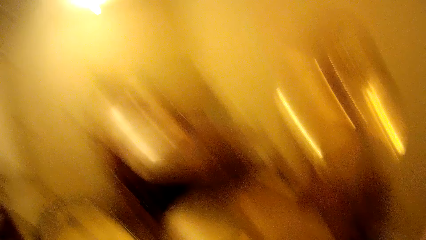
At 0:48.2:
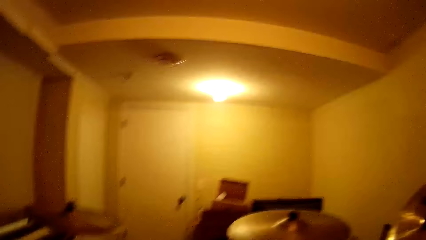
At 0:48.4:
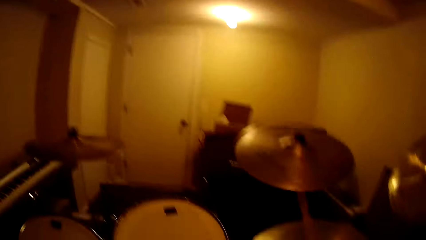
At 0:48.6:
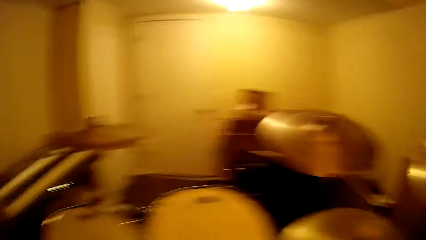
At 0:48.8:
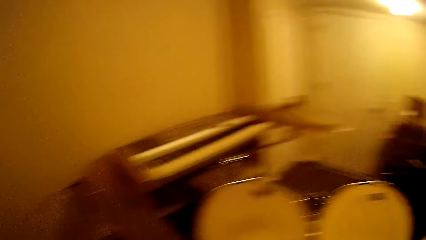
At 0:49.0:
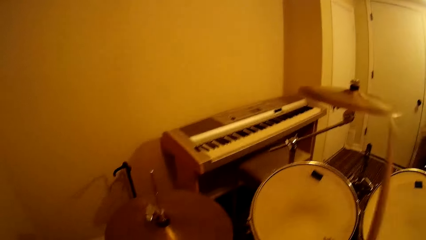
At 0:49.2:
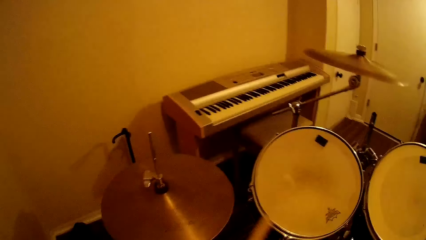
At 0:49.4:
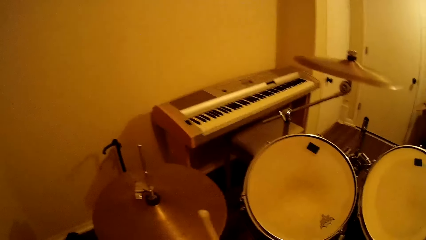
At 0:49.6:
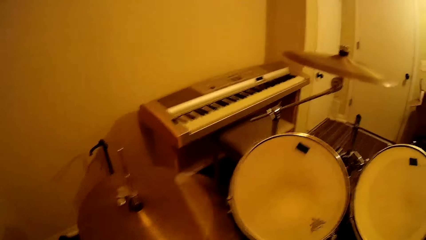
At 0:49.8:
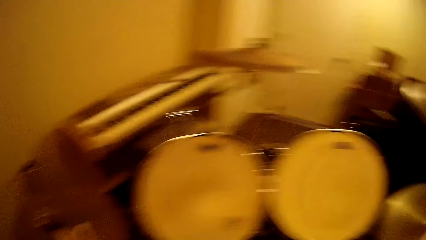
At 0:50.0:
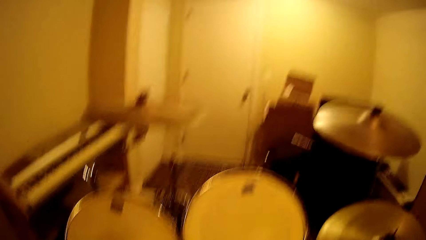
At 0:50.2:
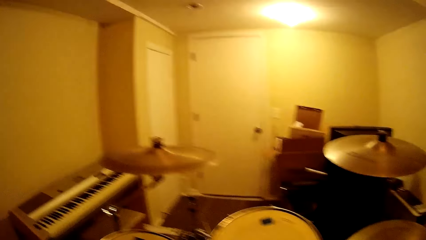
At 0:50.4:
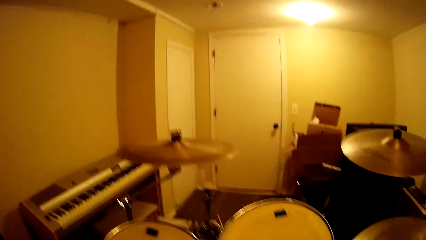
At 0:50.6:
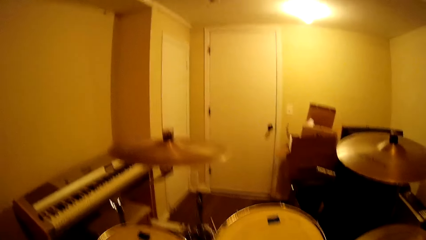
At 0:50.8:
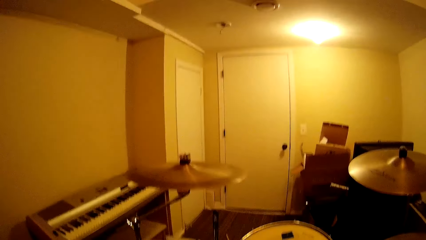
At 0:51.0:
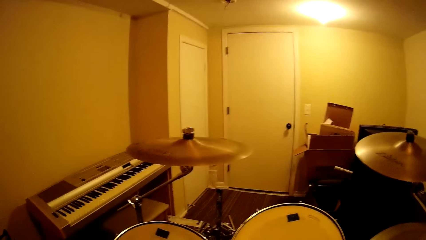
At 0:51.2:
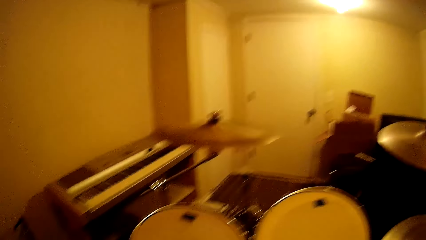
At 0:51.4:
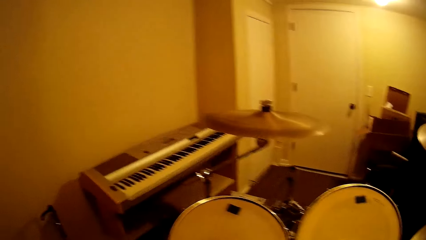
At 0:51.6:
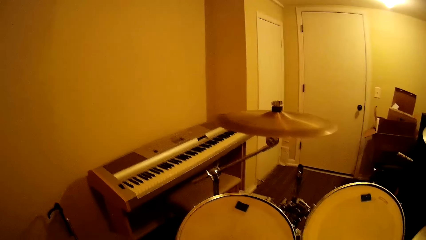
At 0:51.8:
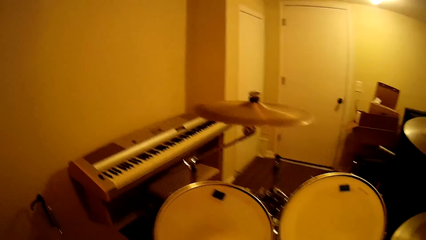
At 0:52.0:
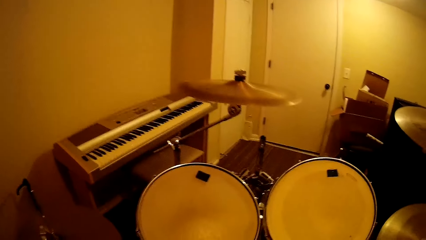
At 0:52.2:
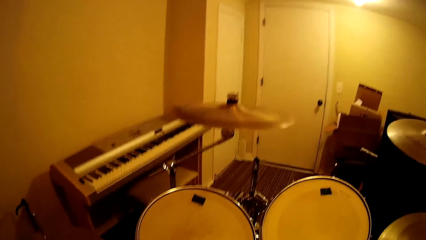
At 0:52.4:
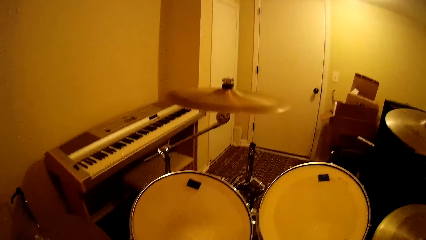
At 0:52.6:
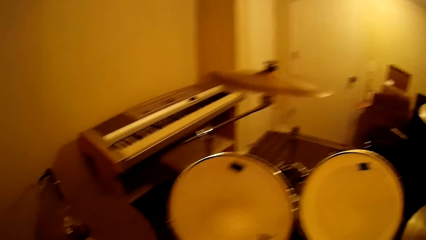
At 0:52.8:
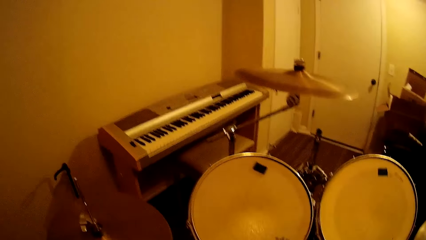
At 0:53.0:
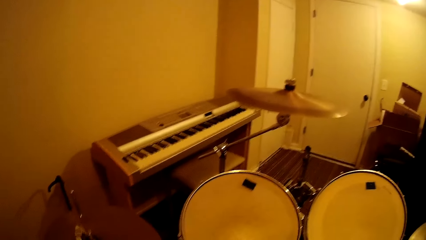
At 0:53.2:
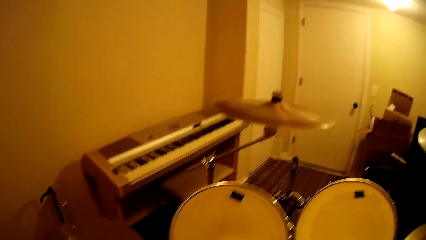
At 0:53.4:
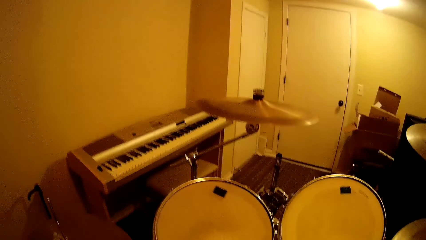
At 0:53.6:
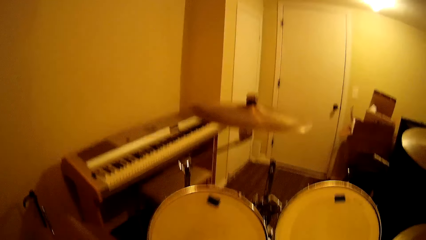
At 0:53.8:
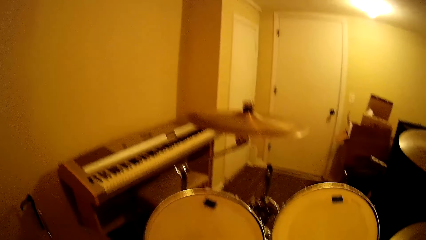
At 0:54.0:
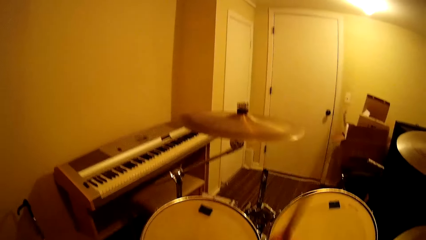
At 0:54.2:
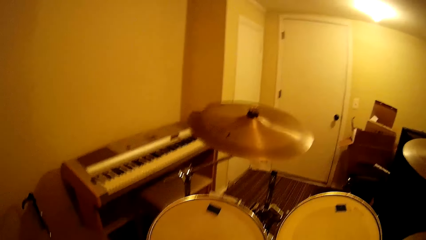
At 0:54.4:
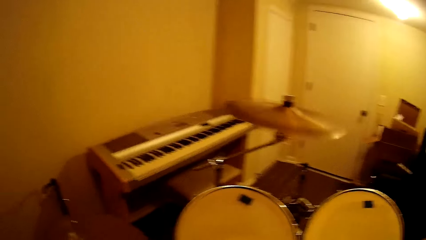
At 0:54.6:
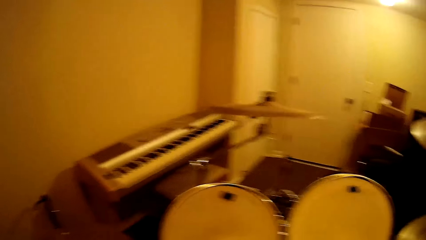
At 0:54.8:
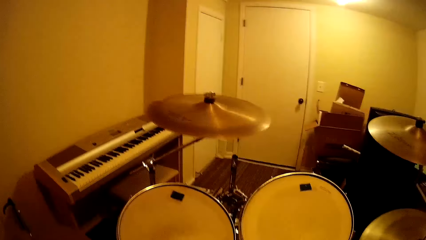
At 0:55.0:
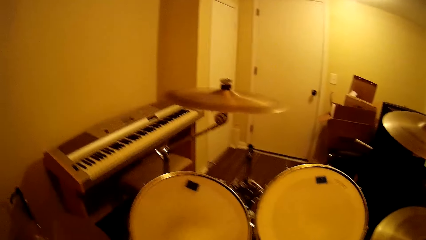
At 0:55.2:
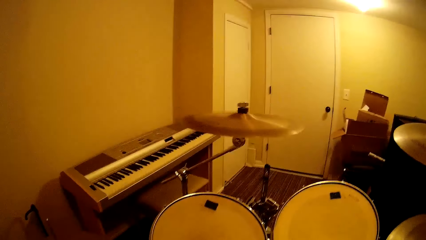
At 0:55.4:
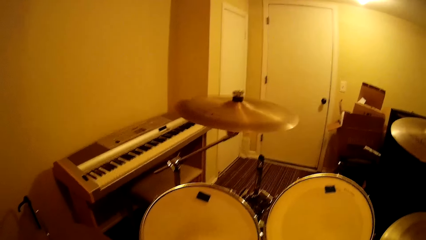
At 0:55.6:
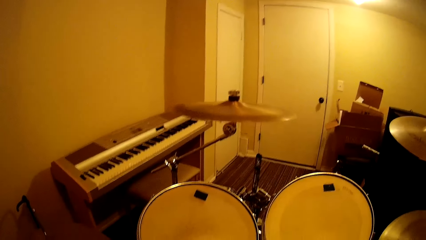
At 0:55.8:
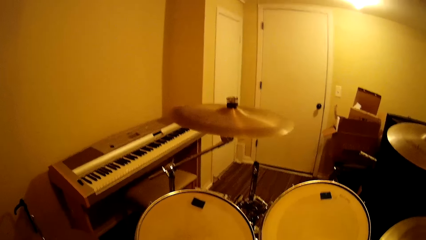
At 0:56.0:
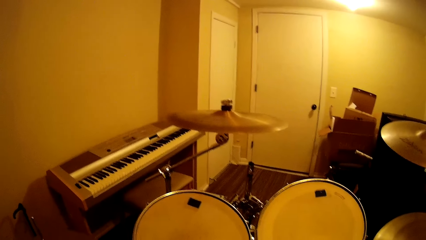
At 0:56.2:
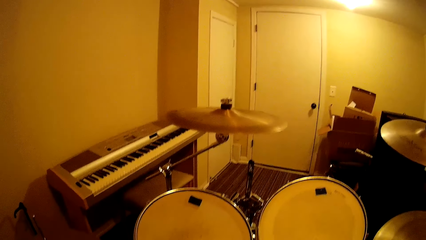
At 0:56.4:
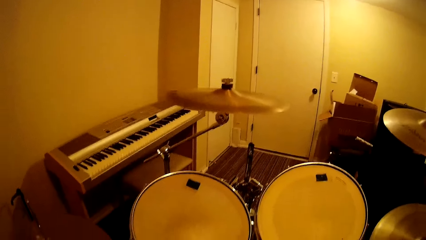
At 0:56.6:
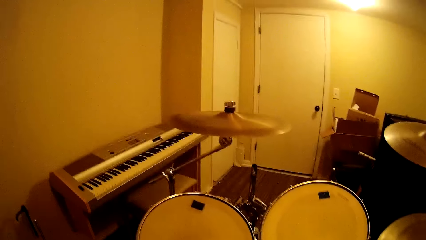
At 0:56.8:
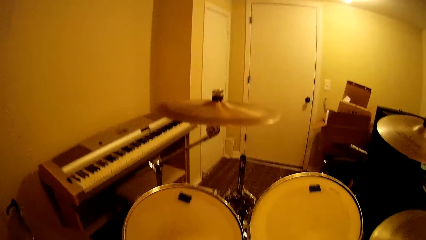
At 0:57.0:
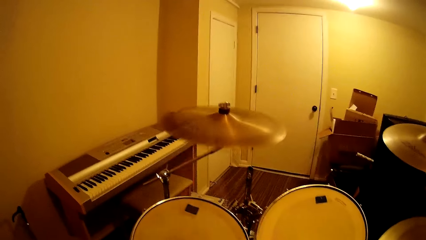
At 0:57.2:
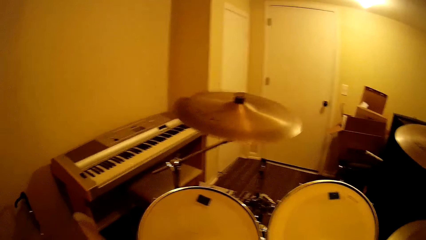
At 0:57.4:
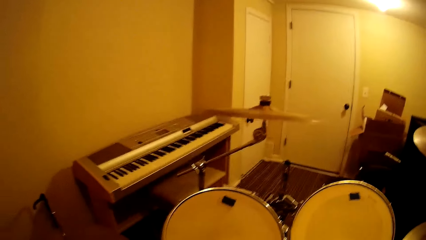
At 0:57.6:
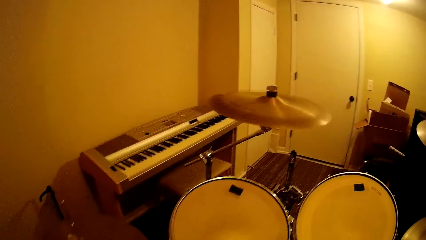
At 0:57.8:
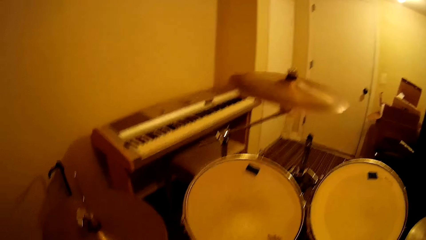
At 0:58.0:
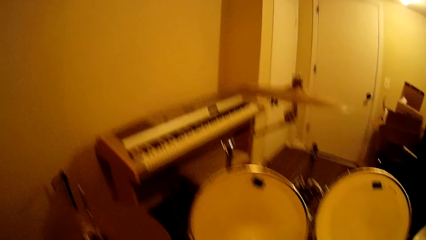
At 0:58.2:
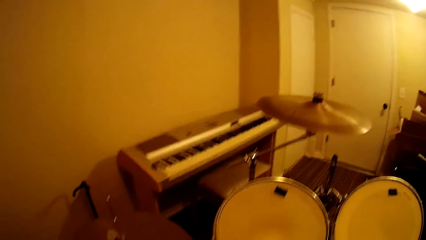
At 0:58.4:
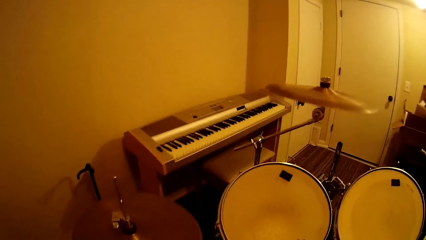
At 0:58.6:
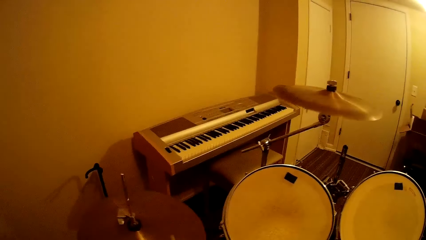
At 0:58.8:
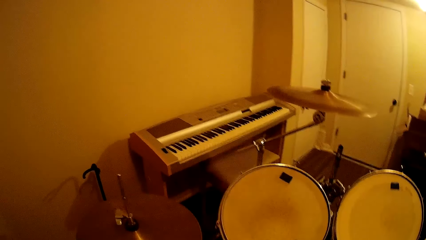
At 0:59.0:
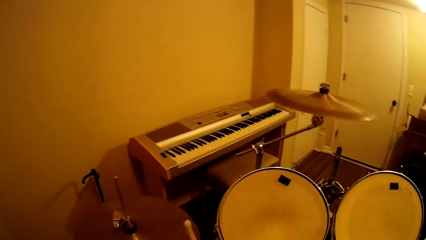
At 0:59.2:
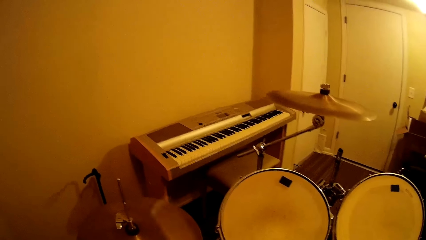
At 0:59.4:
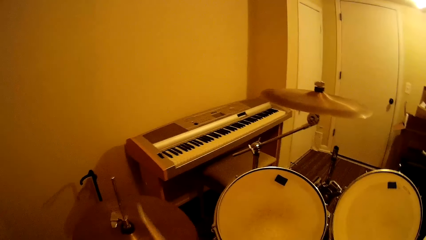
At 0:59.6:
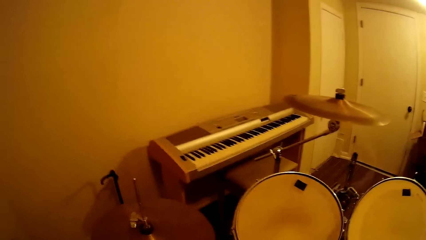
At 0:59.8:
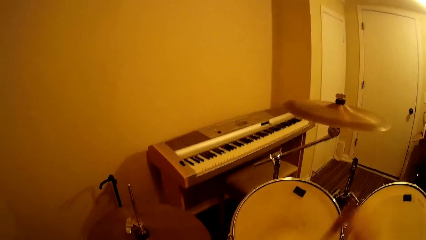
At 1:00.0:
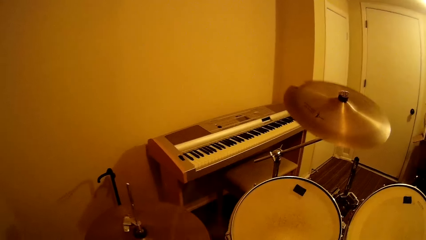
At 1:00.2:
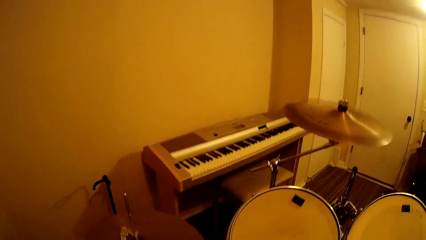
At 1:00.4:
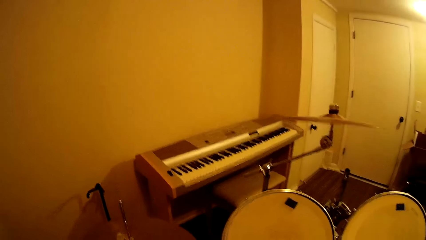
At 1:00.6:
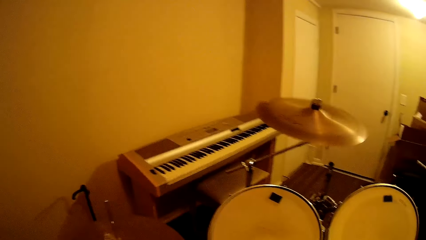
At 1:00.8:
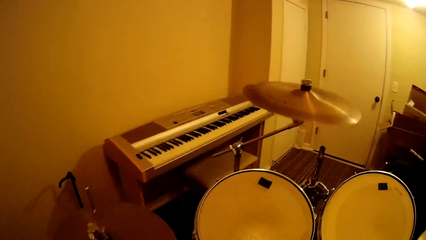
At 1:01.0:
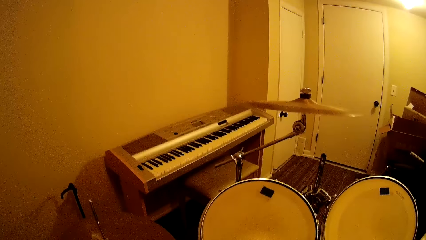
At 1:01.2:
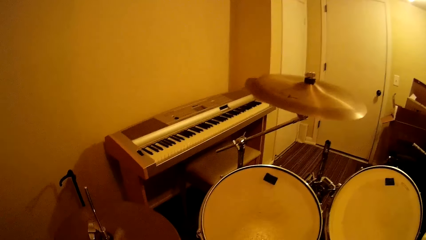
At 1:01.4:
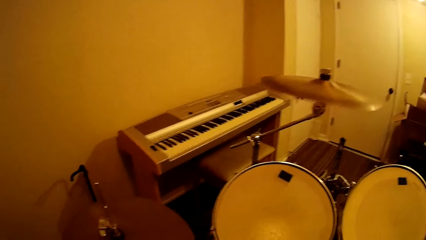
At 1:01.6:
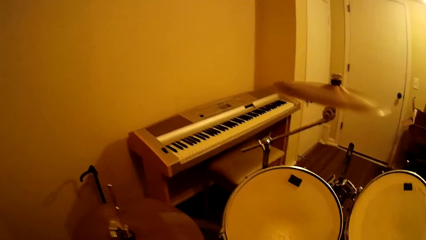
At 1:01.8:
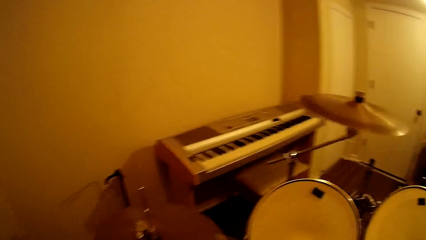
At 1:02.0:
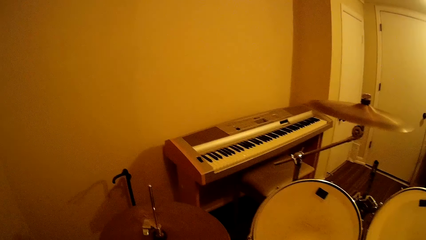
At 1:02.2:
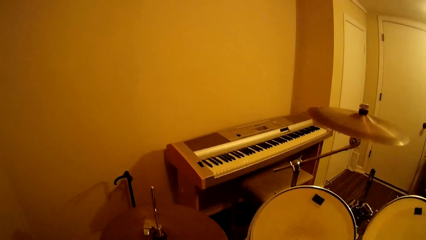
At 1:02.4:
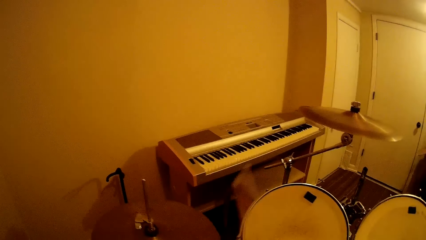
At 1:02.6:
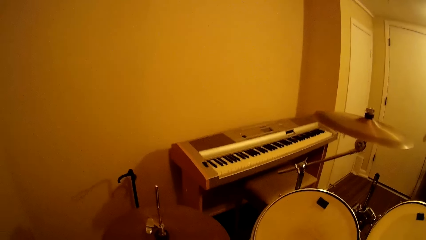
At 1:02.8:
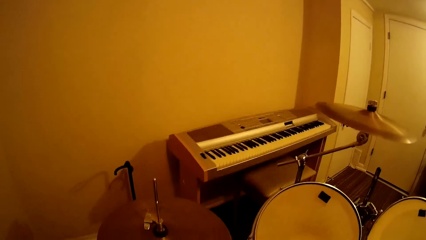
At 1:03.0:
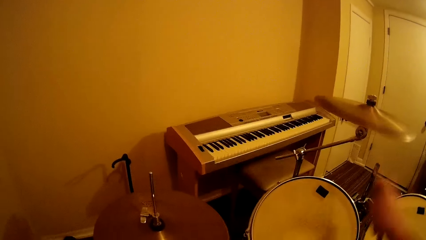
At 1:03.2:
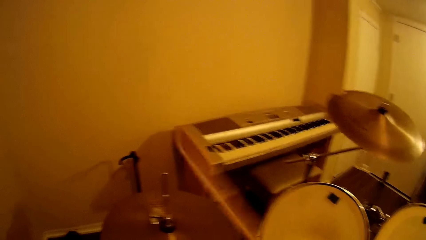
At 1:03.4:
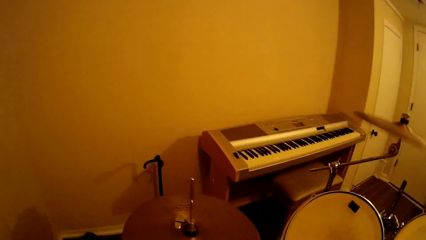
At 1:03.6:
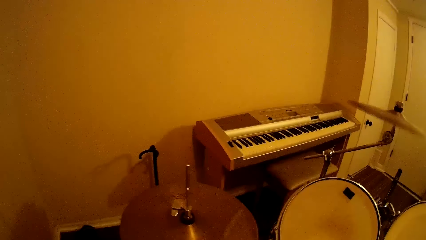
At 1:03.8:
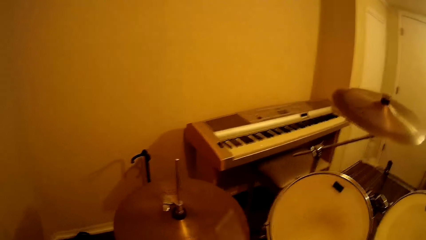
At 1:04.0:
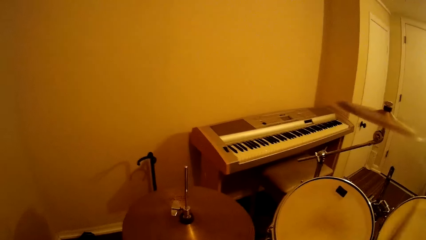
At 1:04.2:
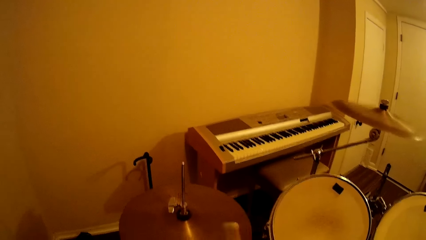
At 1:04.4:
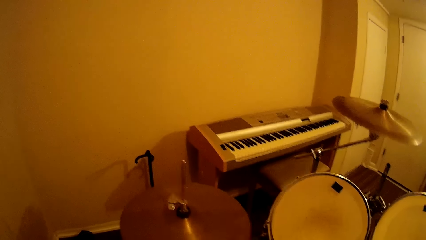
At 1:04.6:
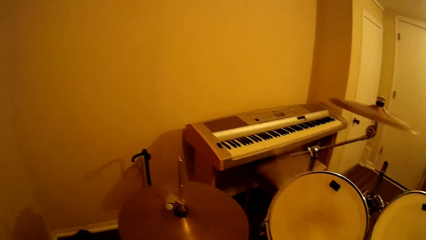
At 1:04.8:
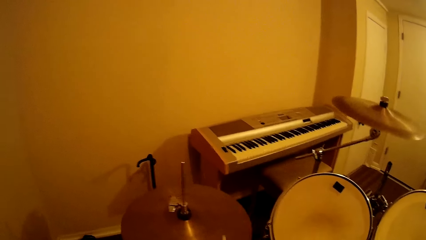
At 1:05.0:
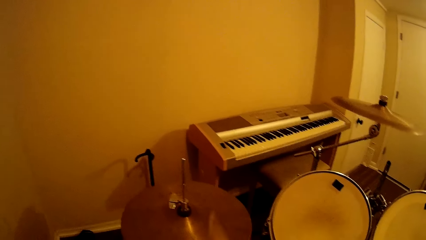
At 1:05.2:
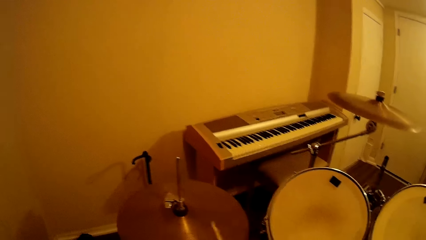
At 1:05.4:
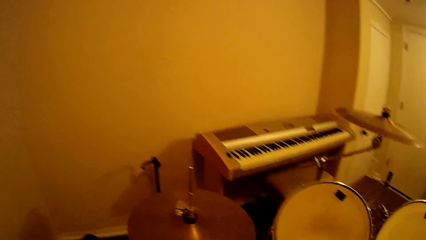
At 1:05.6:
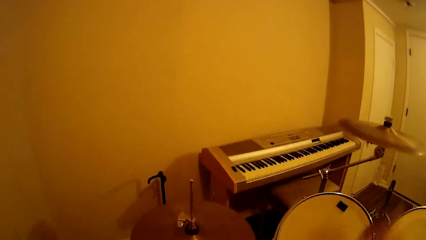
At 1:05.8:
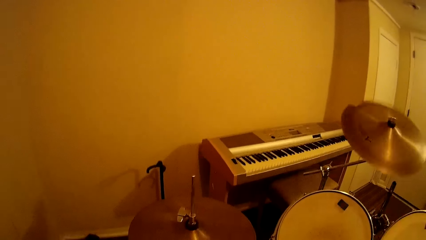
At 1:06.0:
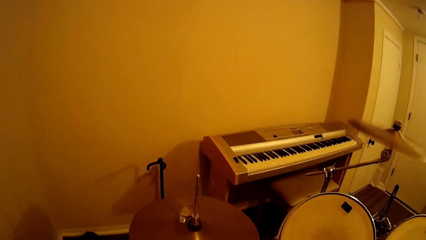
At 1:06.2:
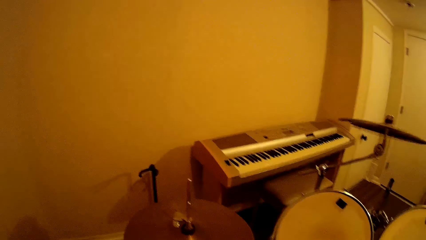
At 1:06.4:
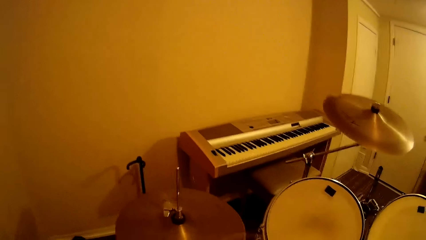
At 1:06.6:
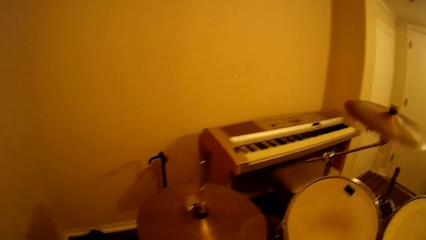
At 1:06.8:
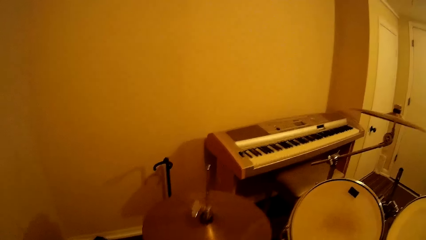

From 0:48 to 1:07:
The camera wearer looks around. They play the drum. They play the drum repeatedly.
